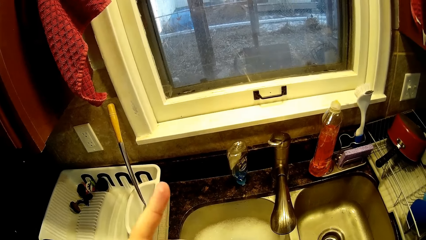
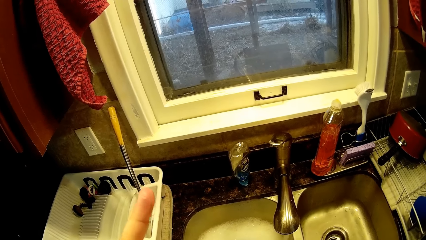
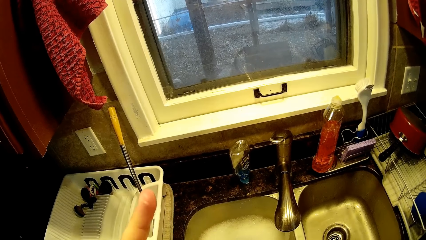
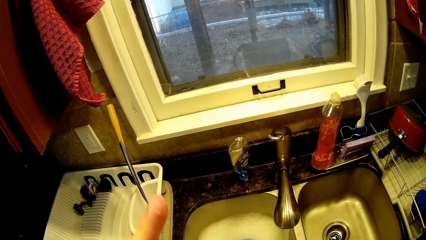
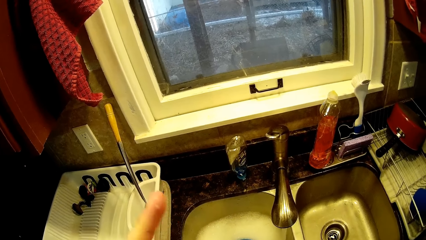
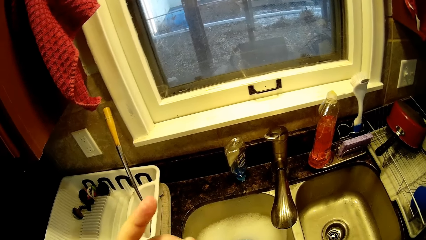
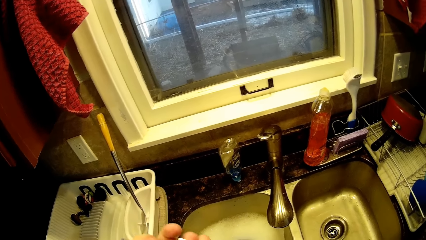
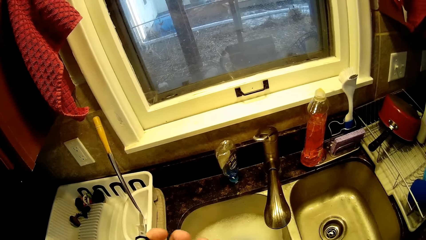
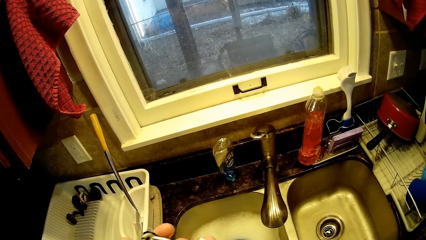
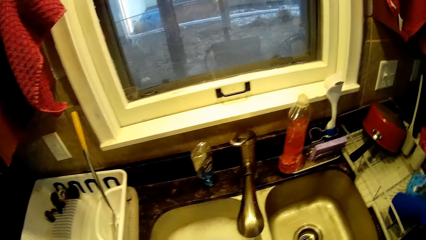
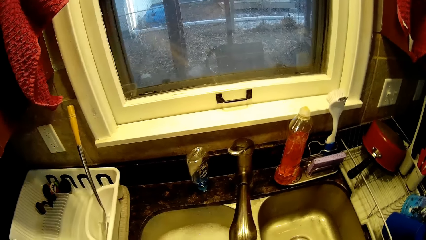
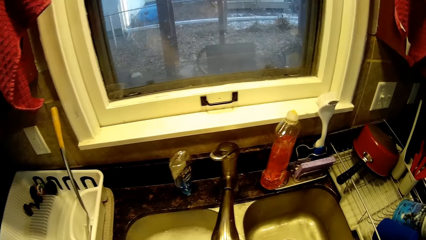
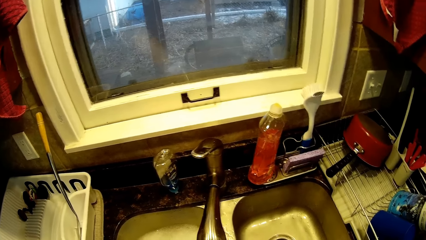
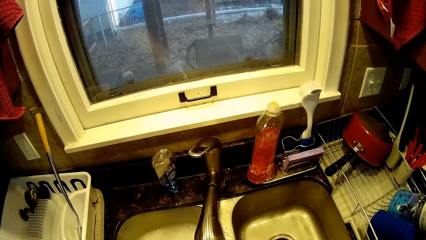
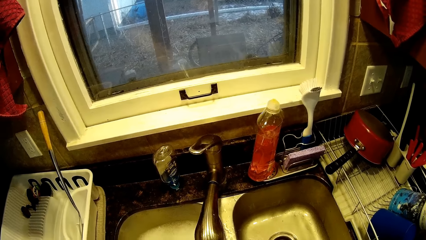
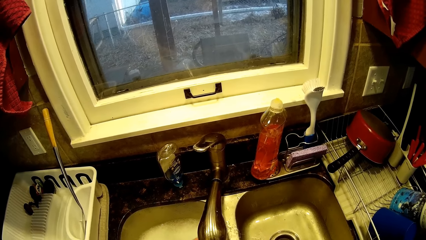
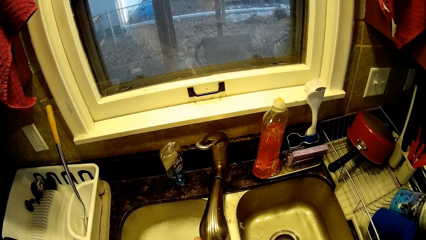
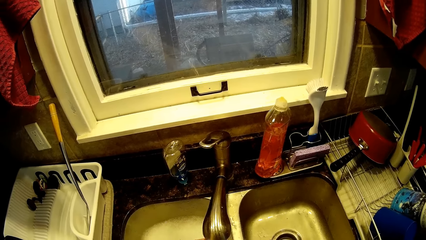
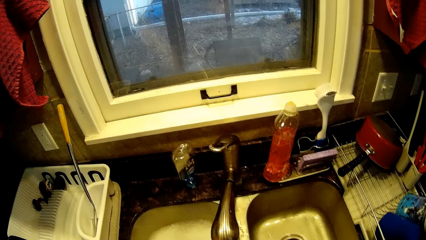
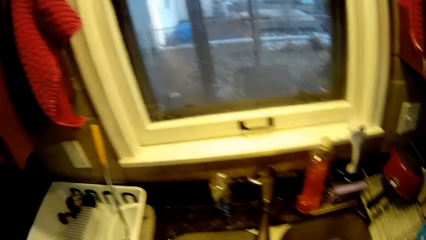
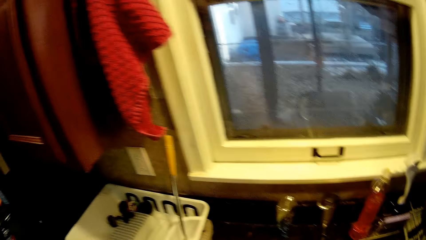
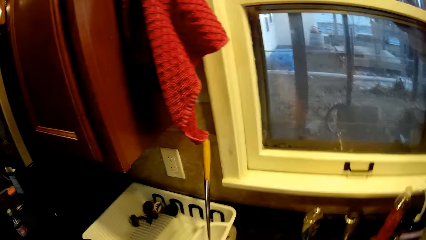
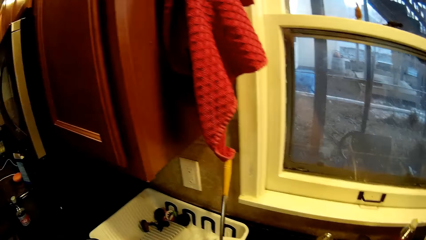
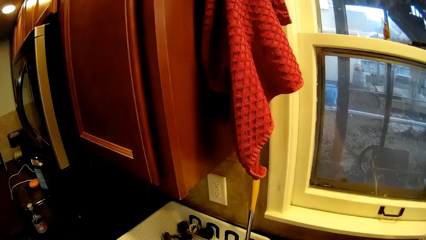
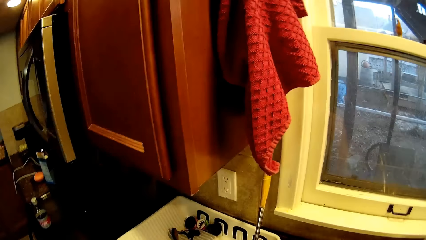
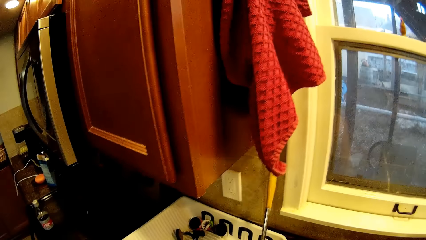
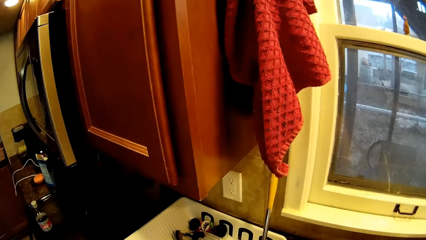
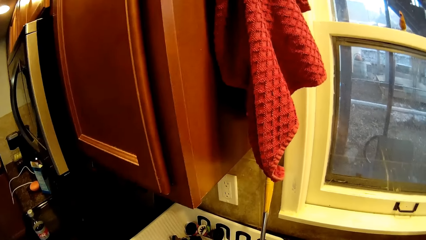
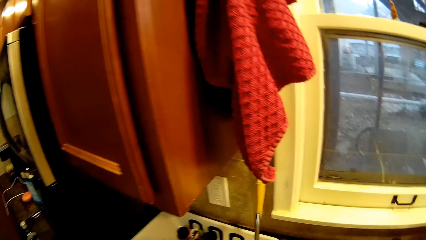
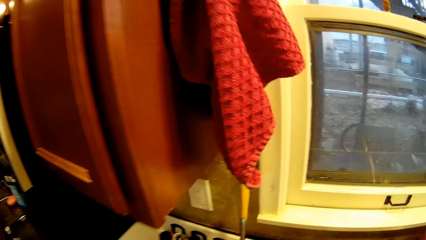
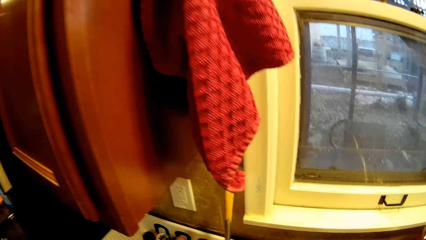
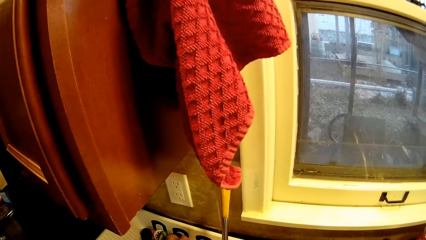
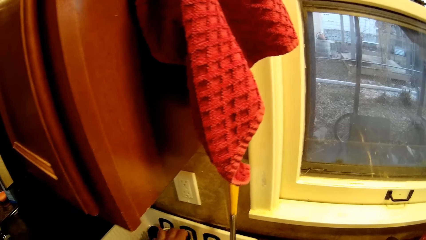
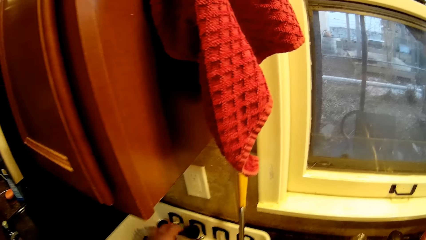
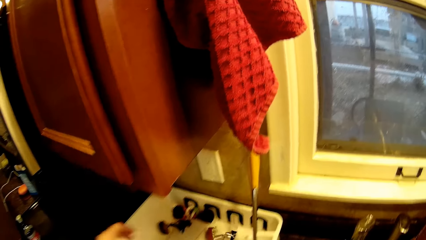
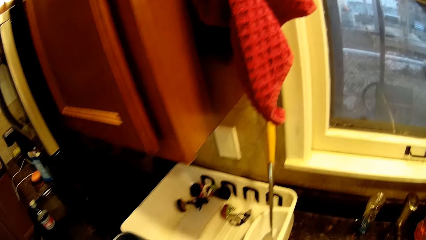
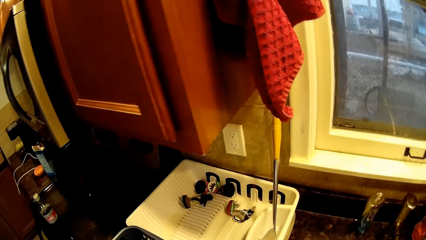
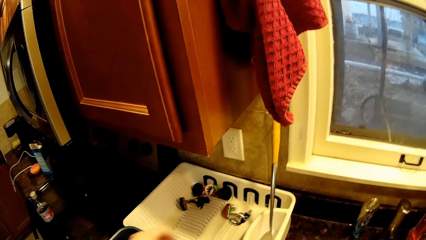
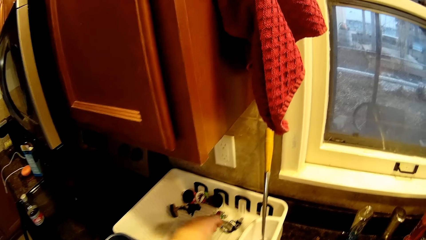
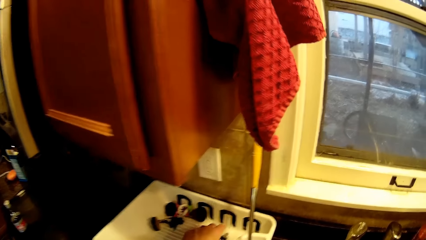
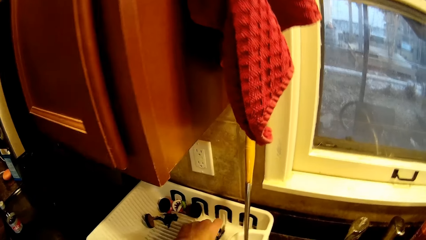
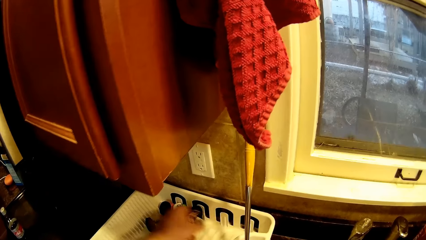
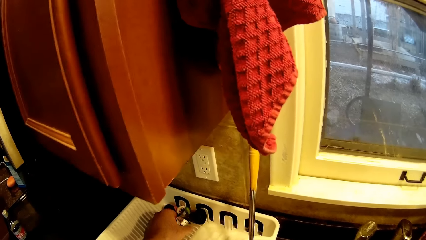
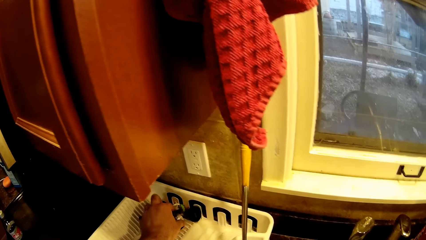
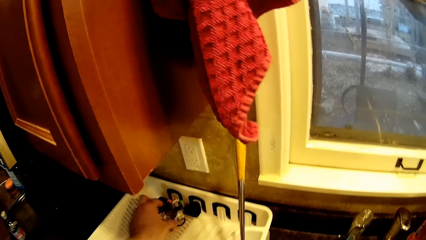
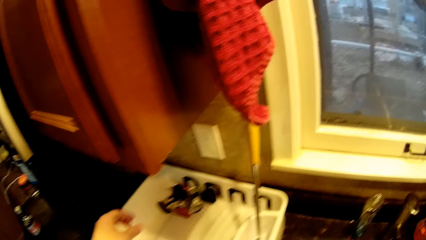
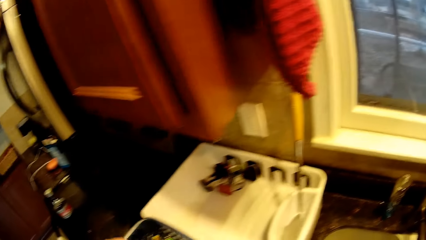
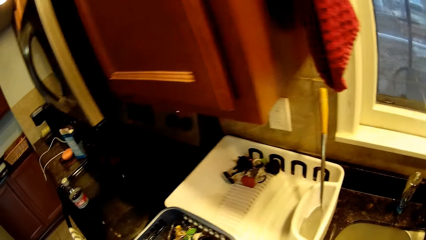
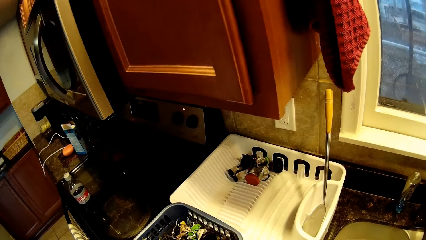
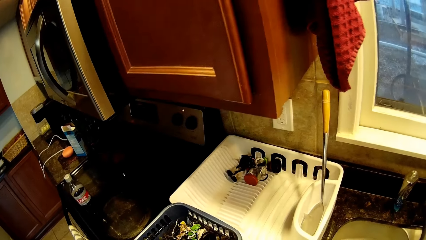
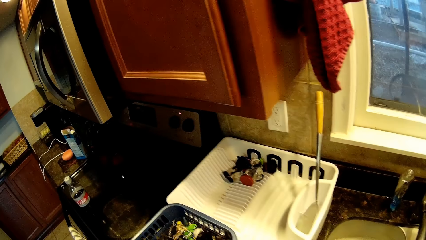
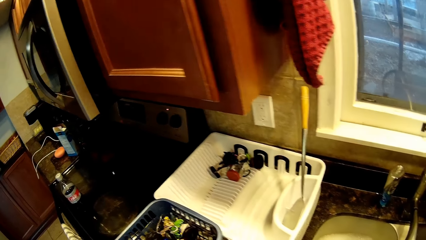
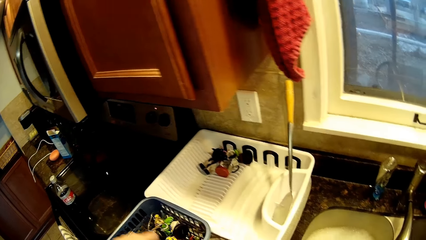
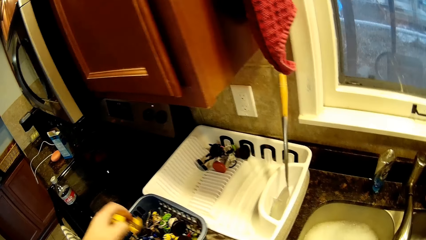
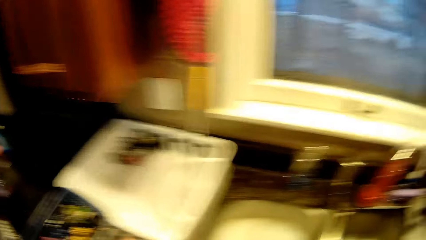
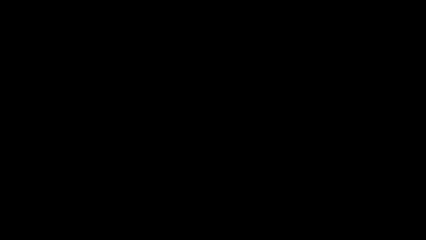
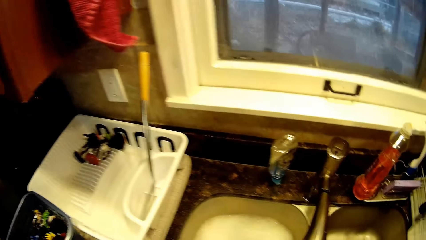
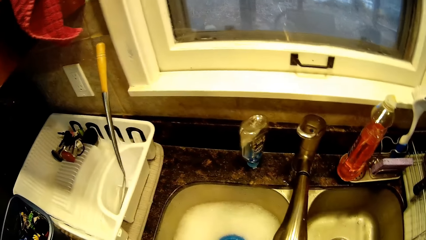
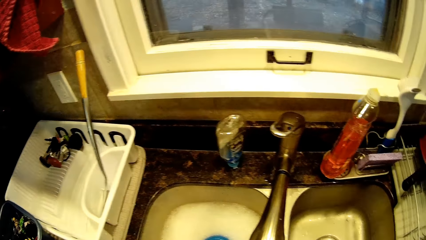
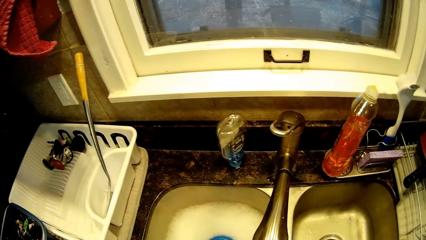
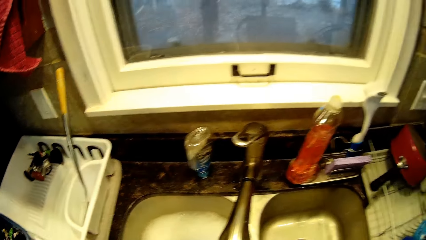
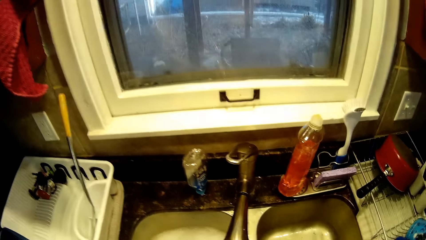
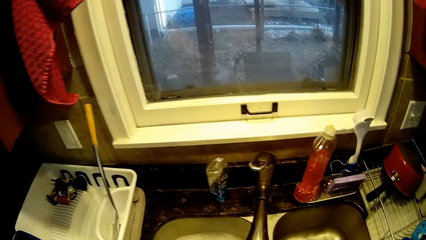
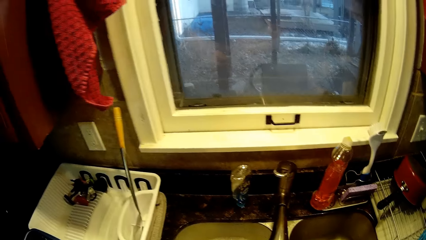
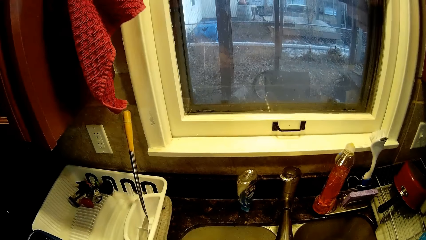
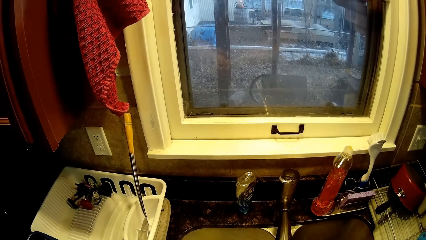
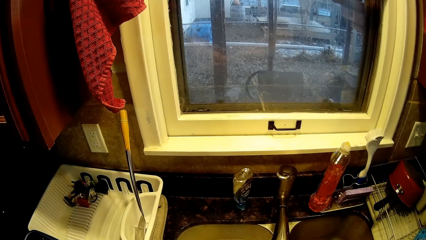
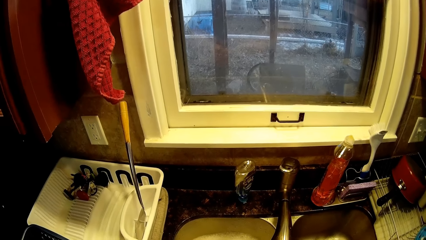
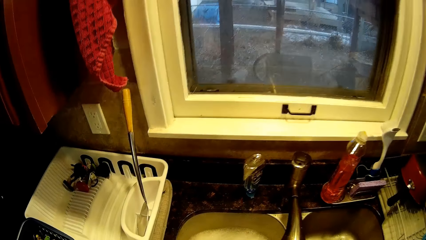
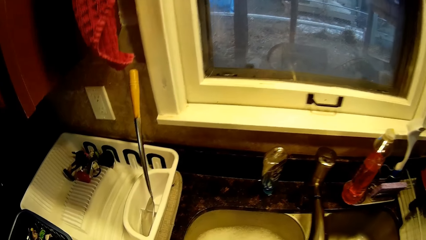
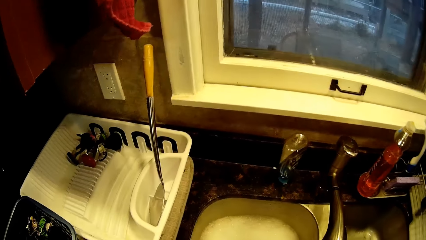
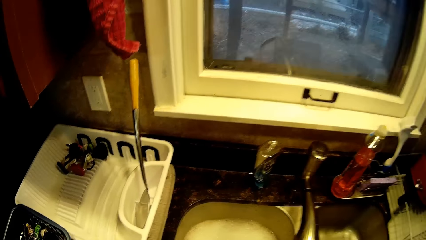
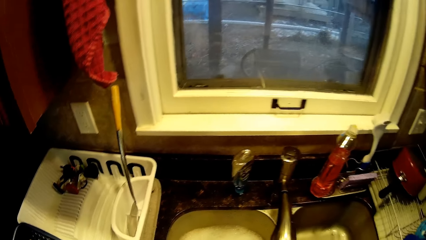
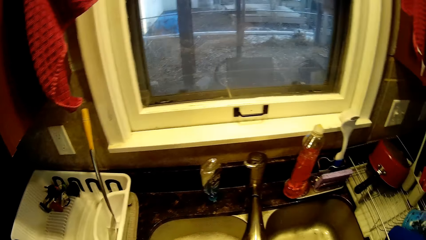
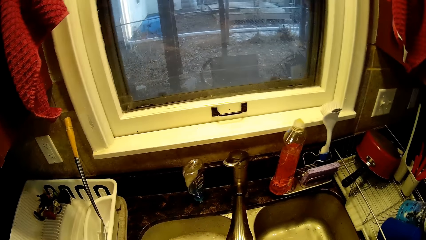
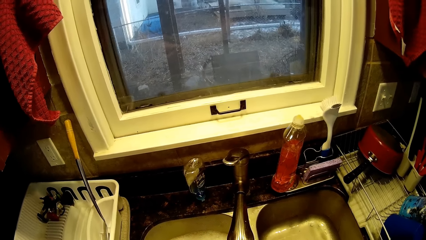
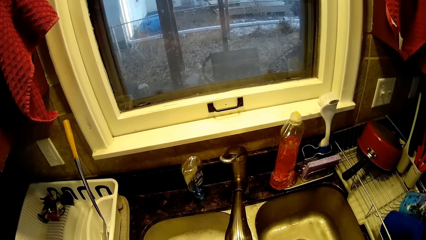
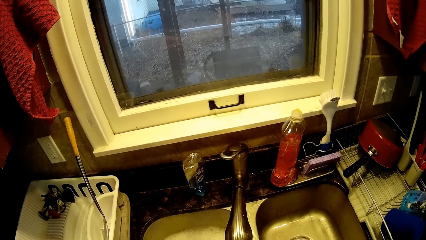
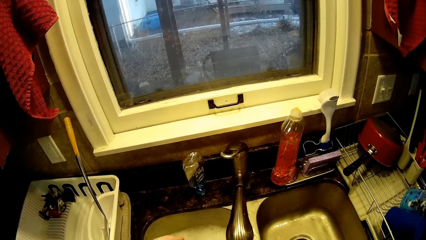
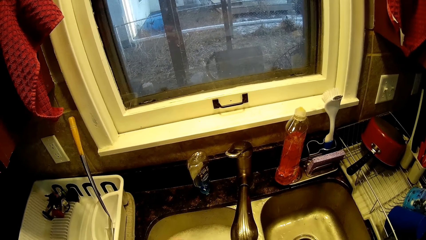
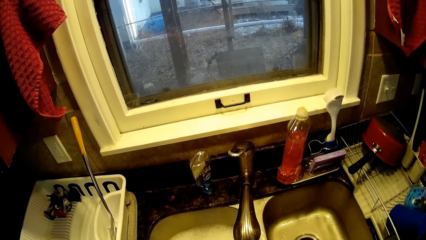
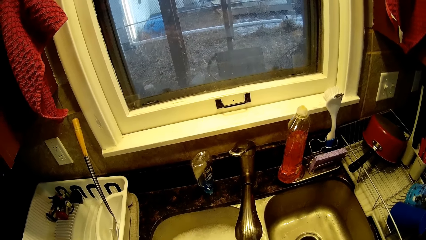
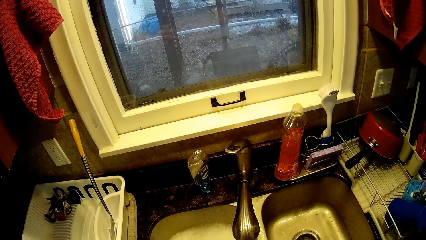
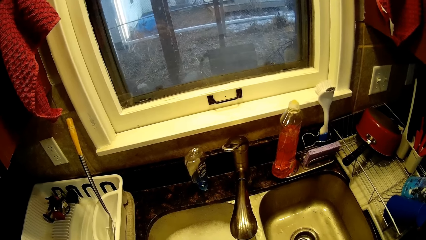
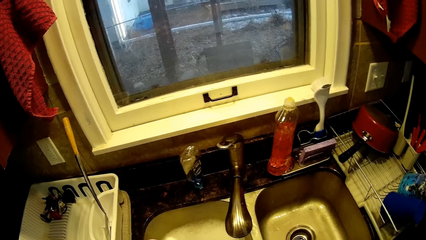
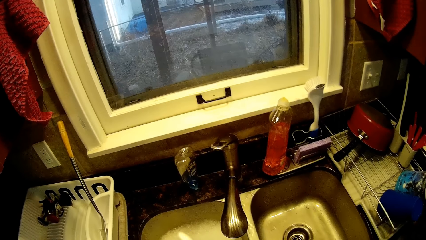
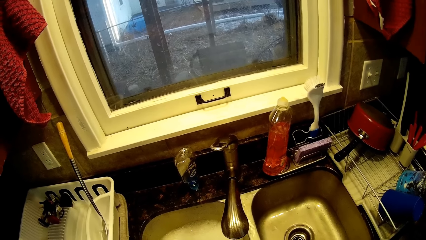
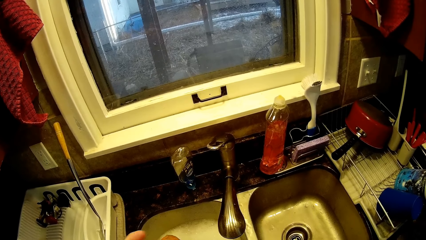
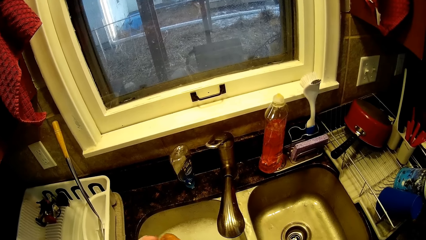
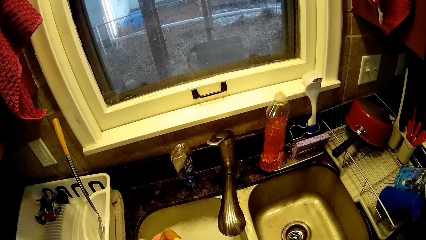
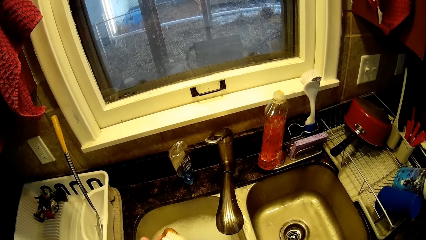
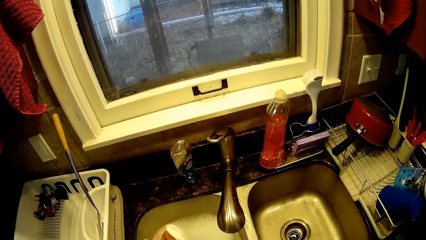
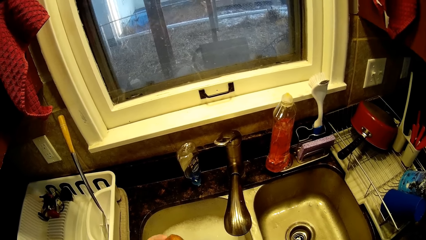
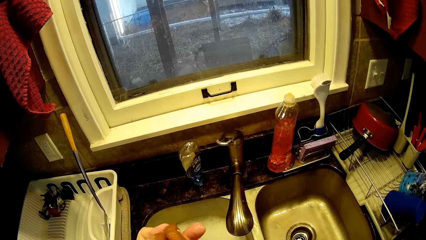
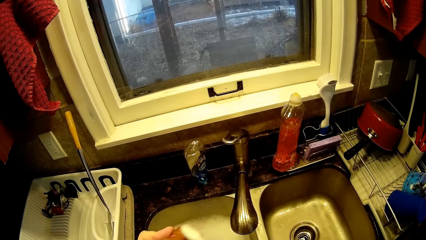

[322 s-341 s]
The camera wearer rinses the lid or toy with running water. They turn around. They put the lid in the utensils holder or dish rack. They adjust the lids in the utensils holder. They turn to the side. They pick up a toy in the dish rack. They scrub the toy with a toothbrush.
